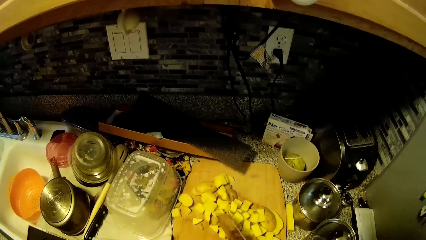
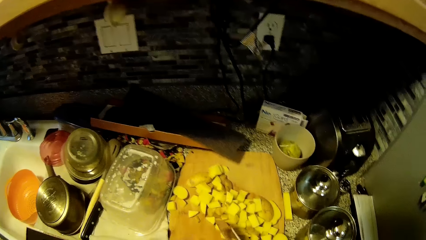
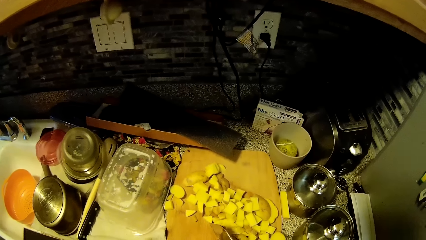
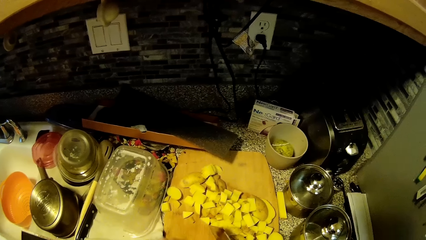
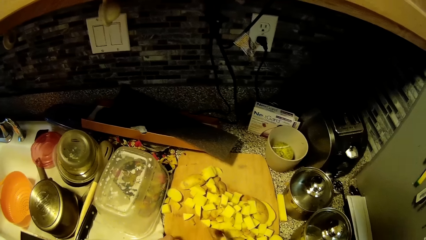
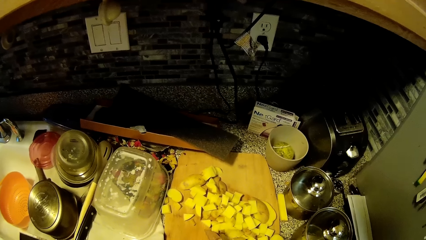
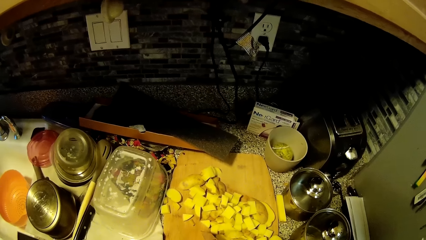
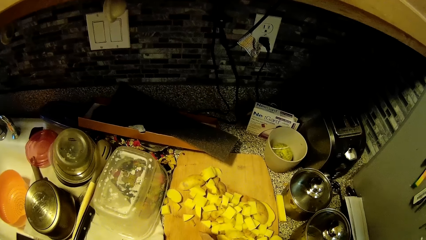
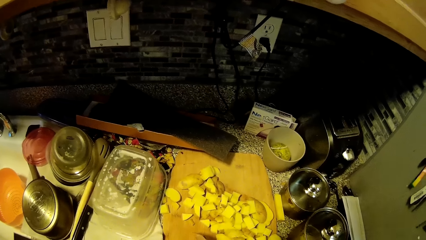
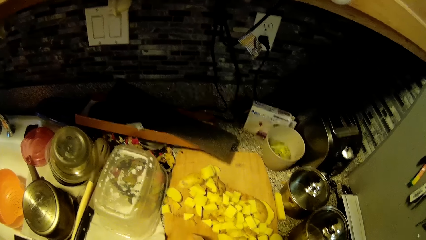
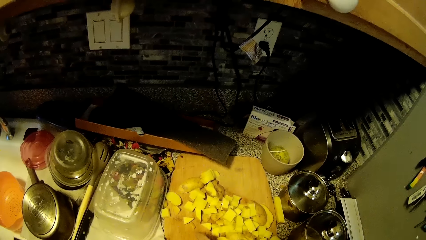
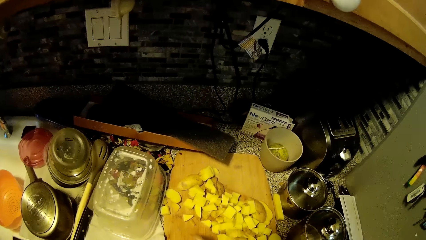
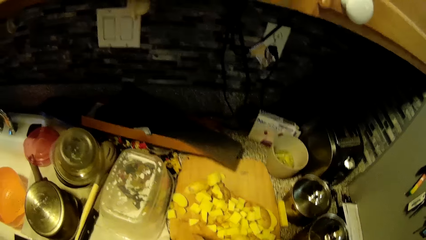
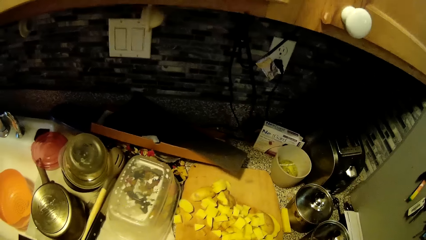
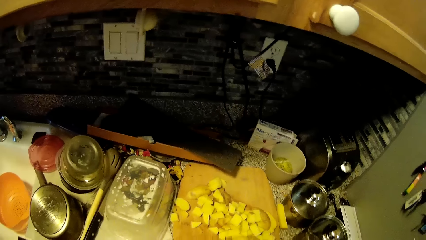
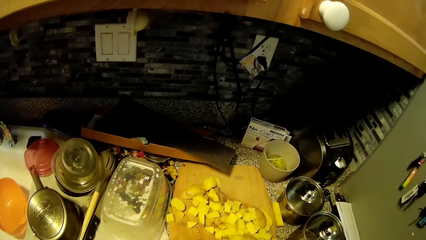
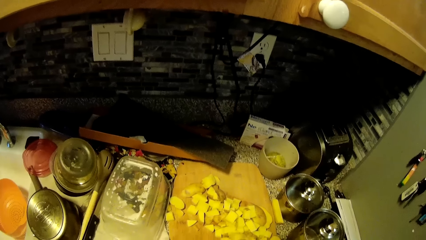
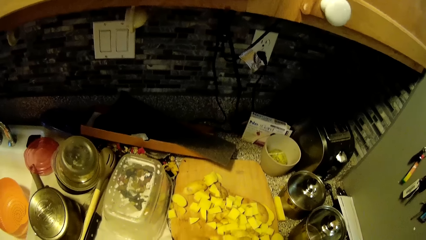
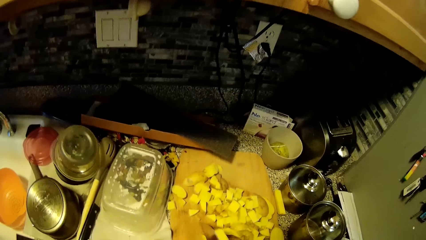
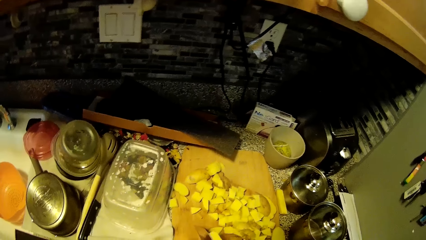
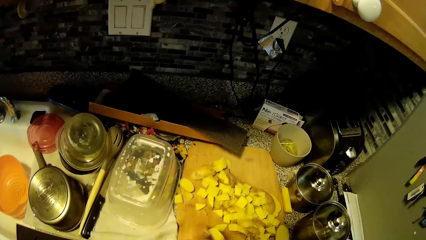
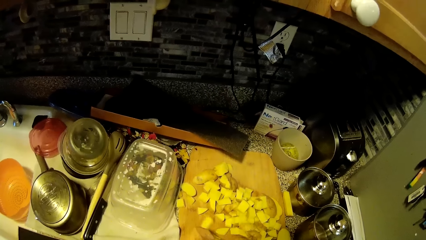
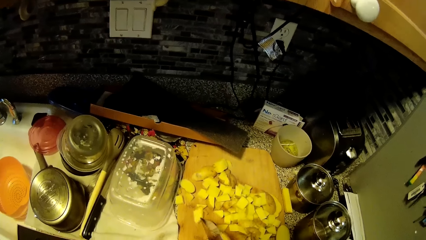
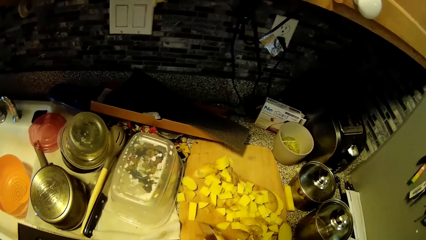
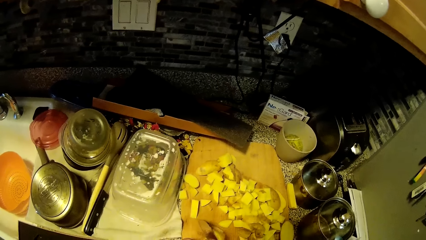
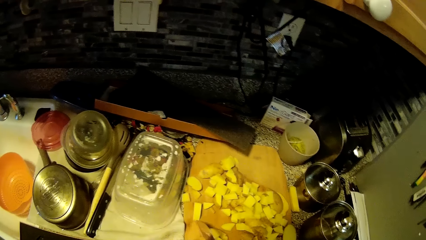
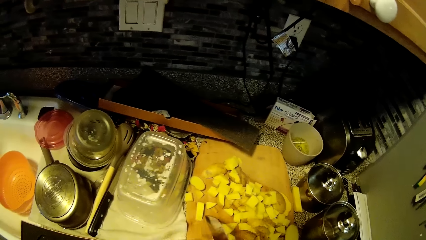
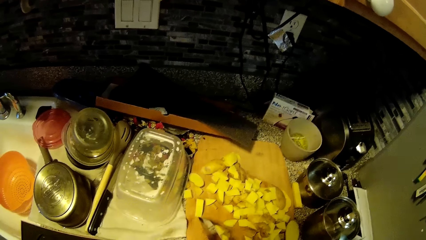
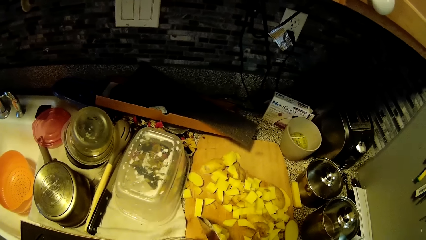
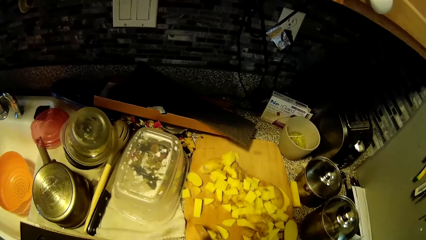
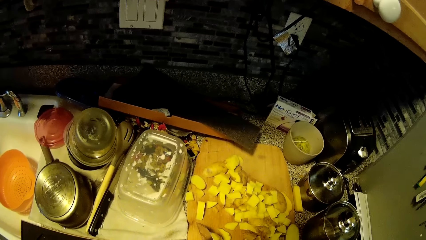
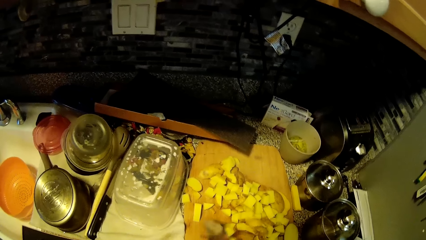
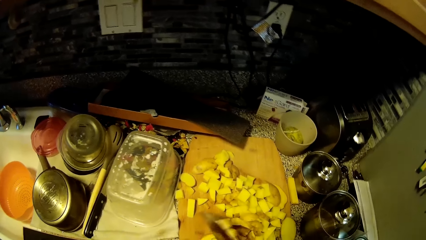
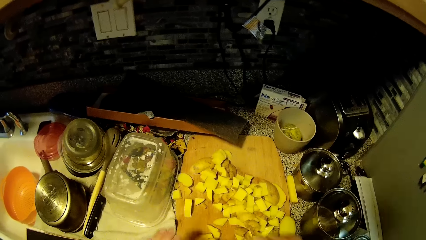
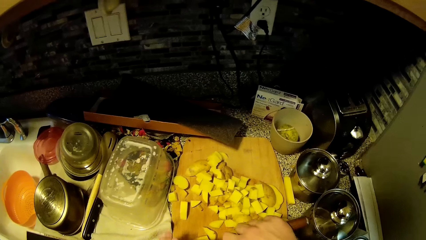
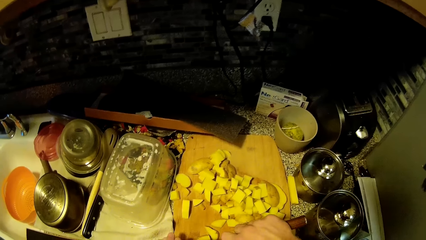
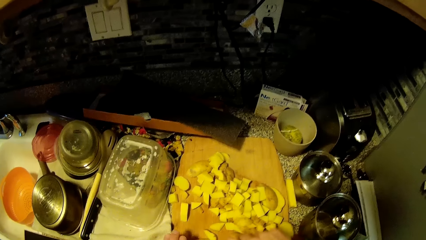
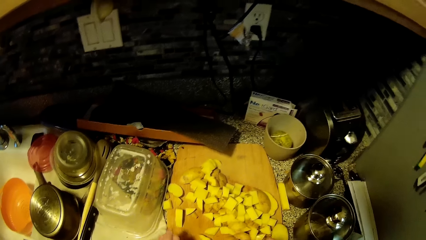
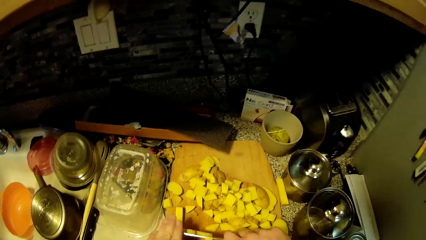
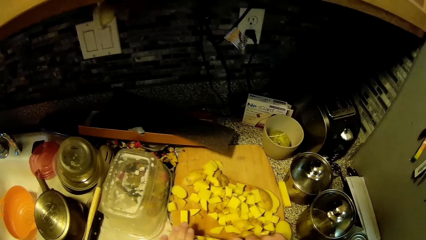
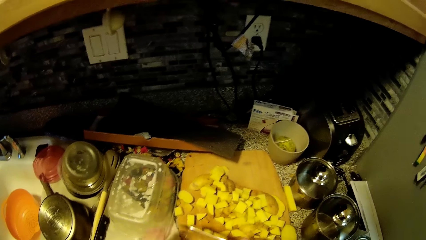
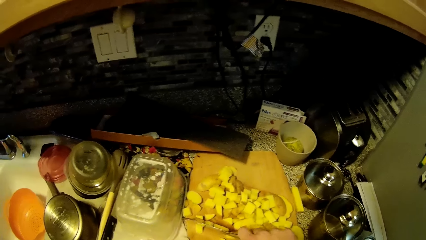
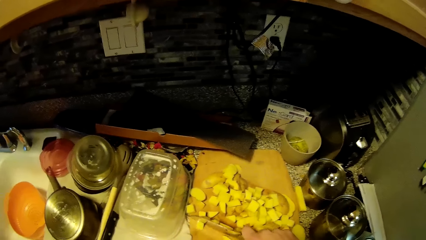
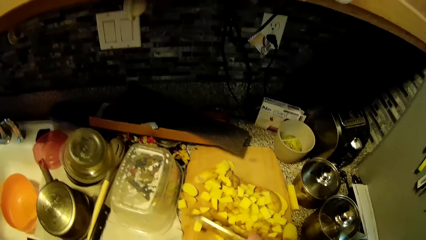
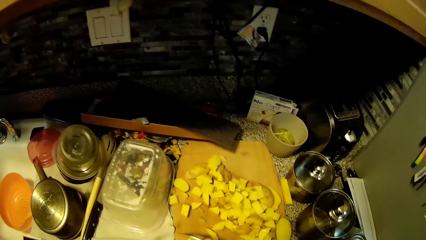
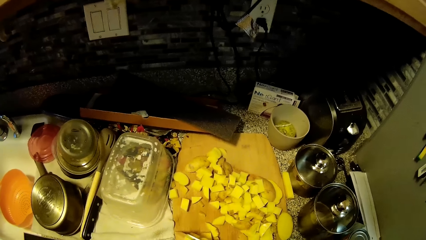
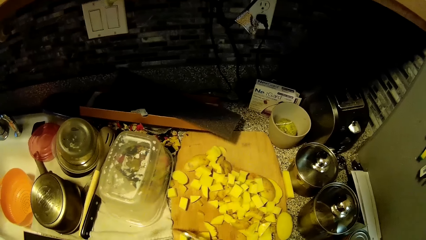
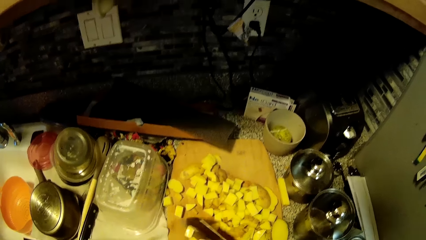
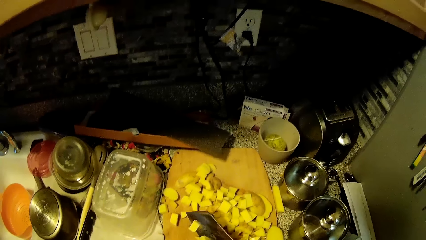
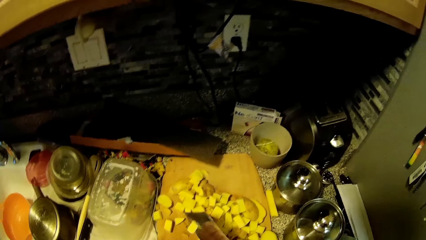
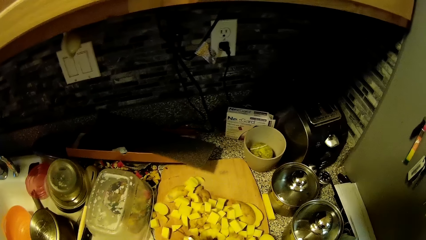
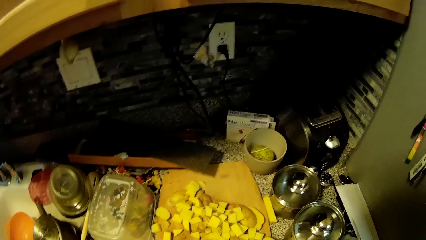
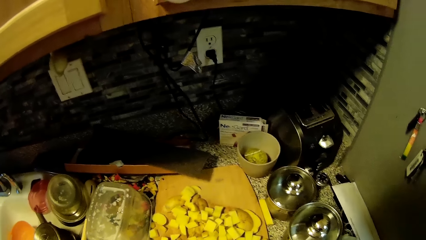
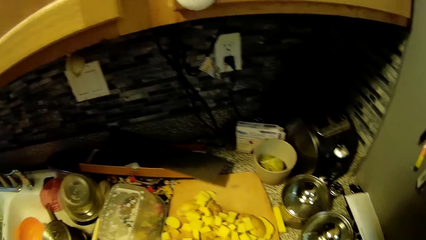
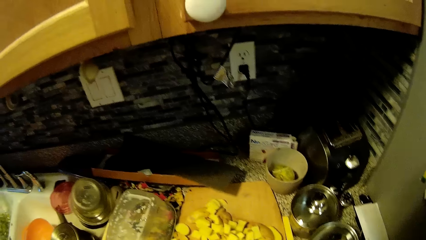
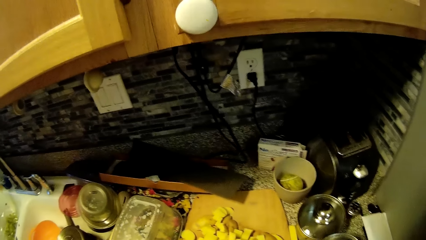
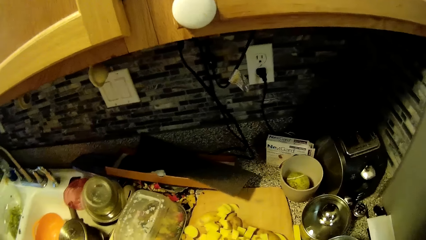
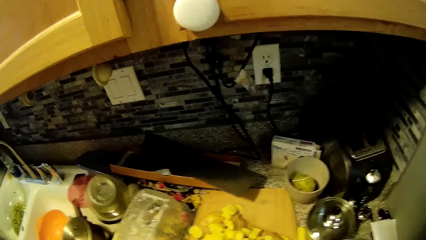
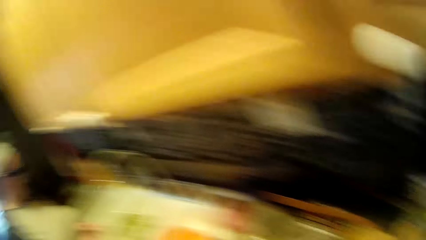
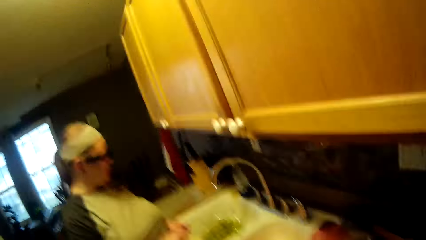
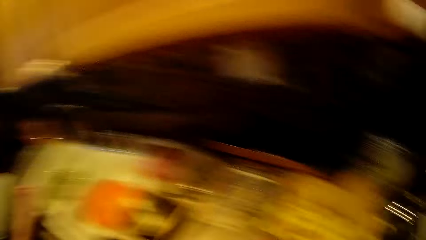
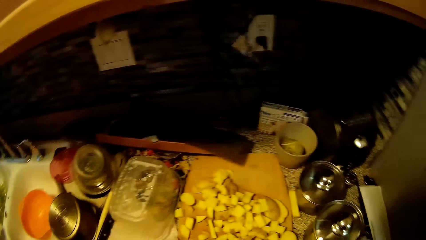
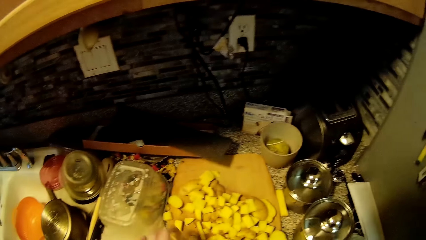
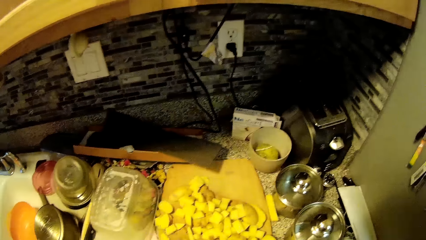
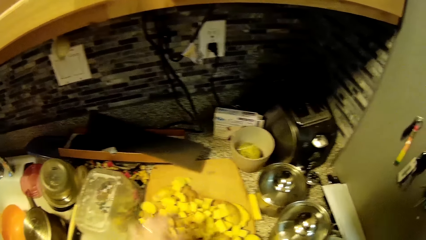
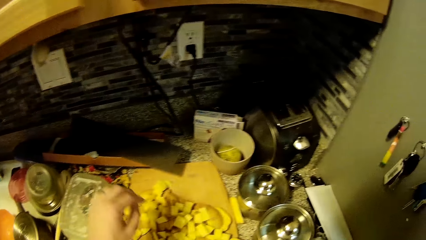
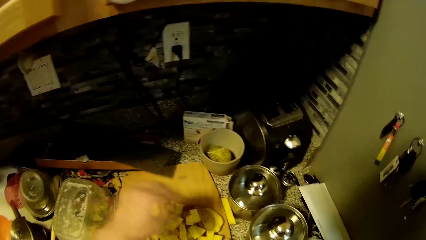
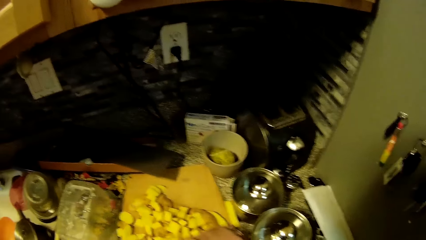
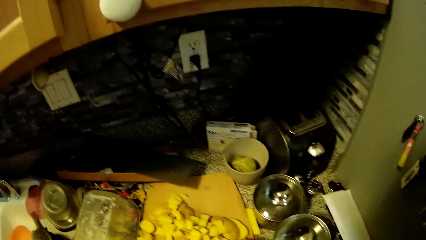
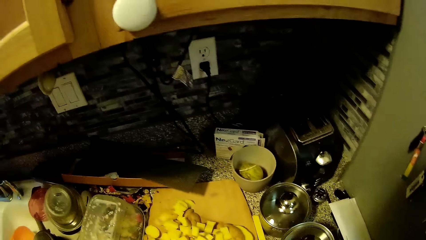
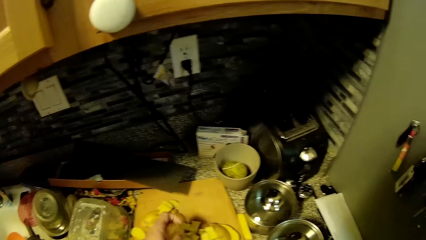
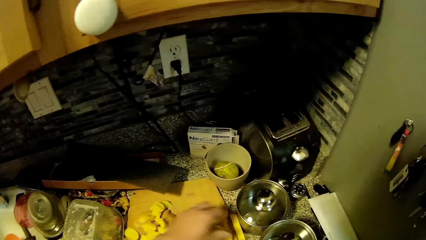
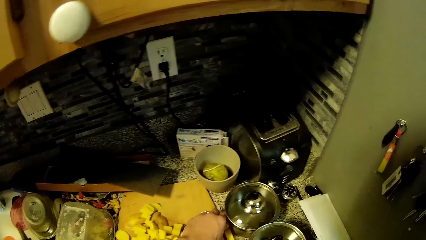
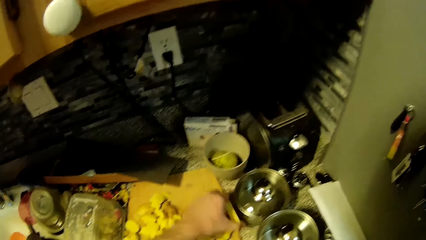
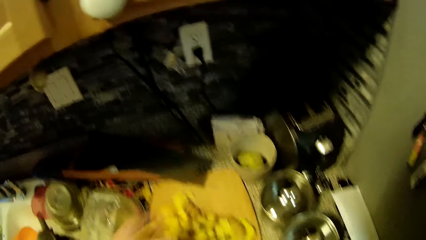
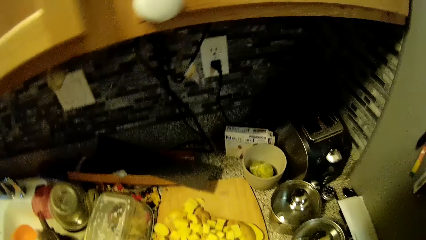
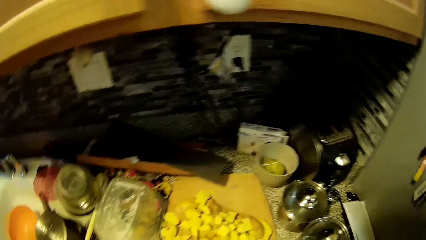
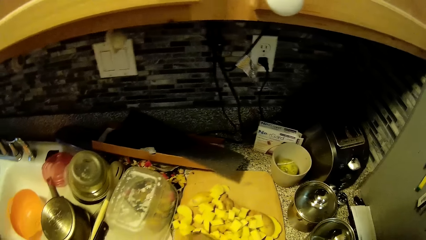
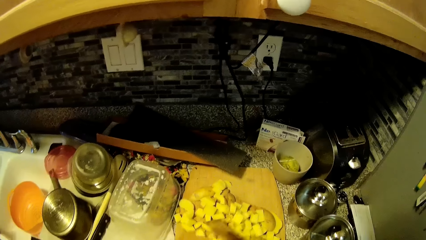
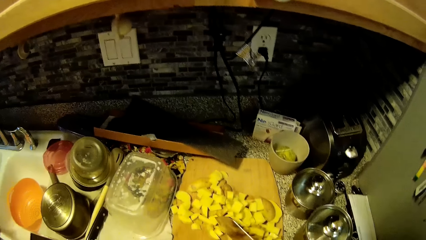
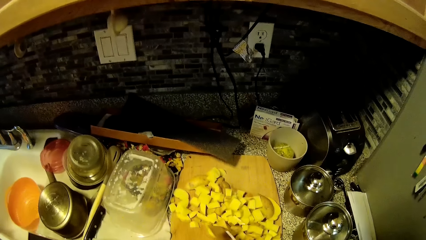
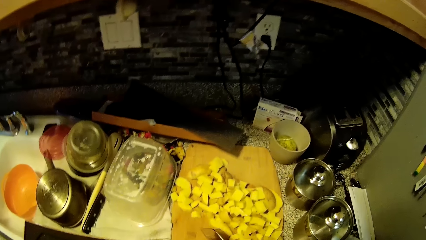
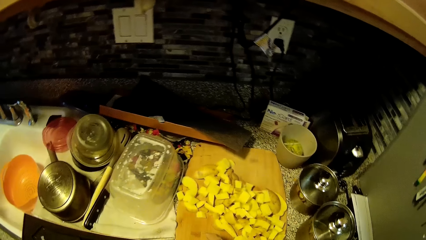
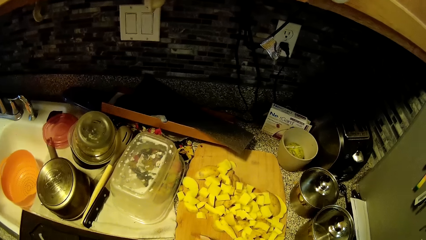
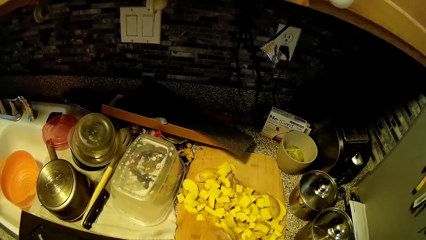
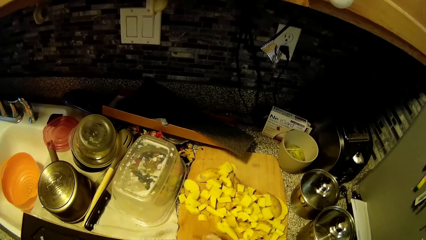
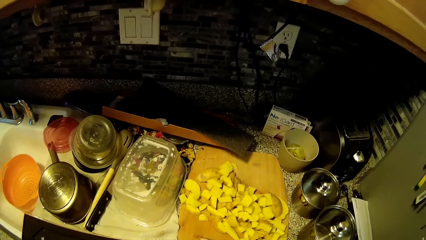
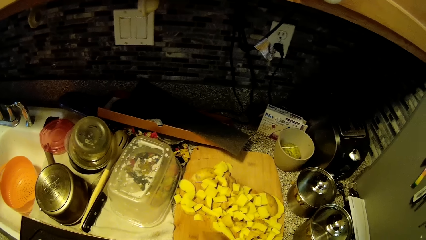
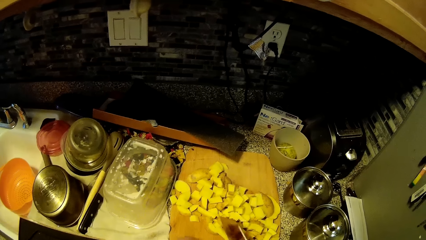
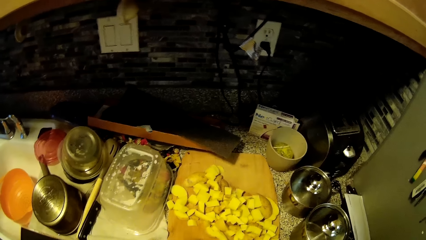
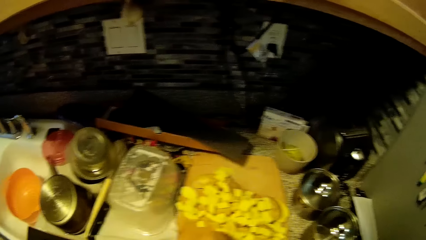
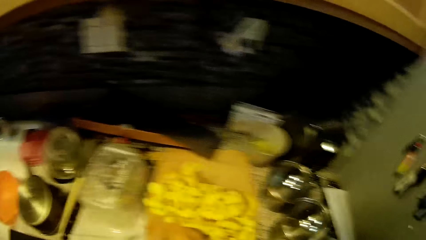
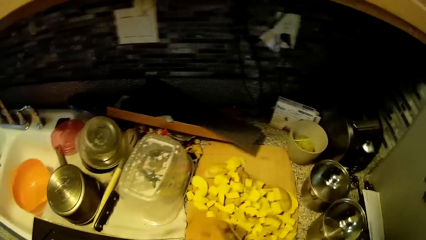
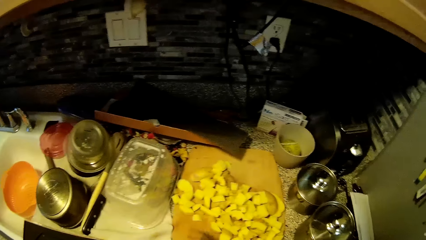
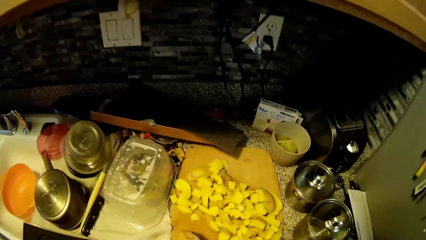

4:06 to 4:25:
The camera wearer pushes the chopped potatoes on the chopping board. They chop the potatoes. A woman talks to the camera wearer. The camera wearer chops the potato with the knife.
